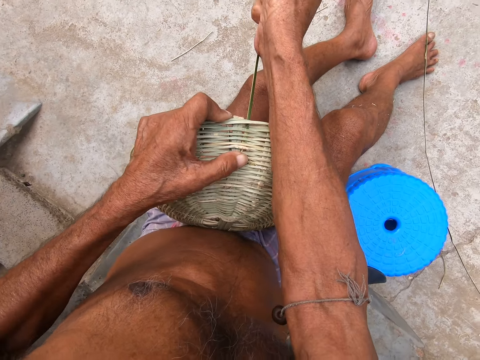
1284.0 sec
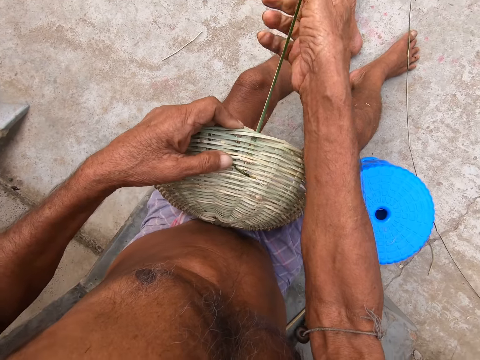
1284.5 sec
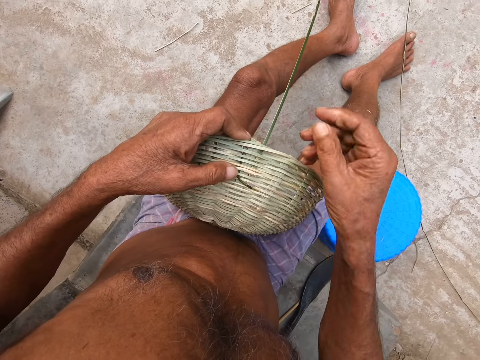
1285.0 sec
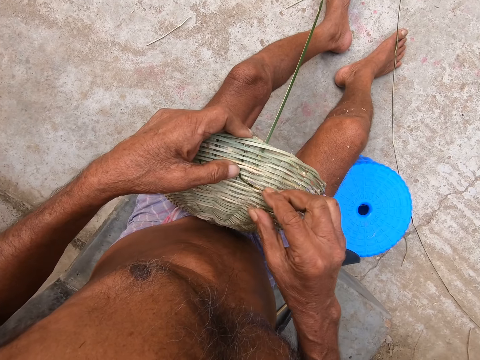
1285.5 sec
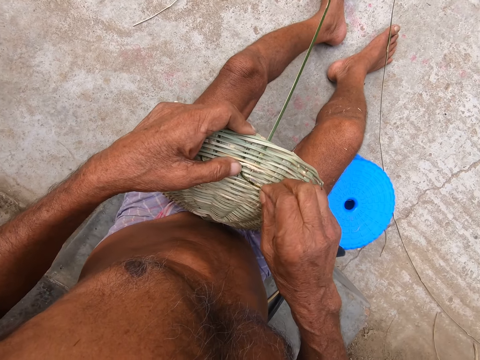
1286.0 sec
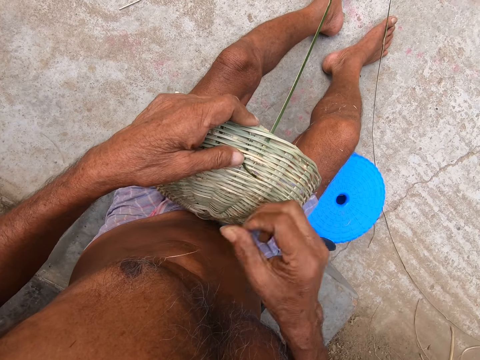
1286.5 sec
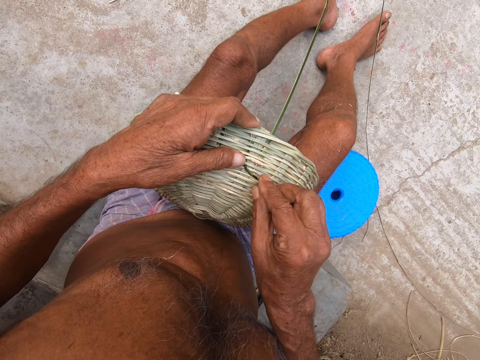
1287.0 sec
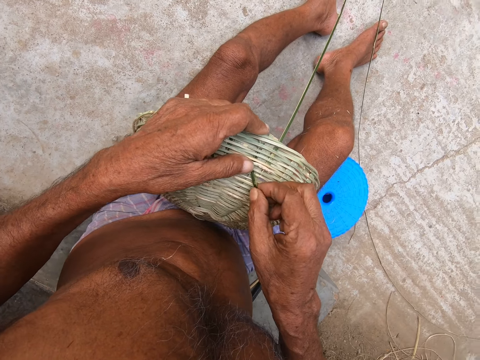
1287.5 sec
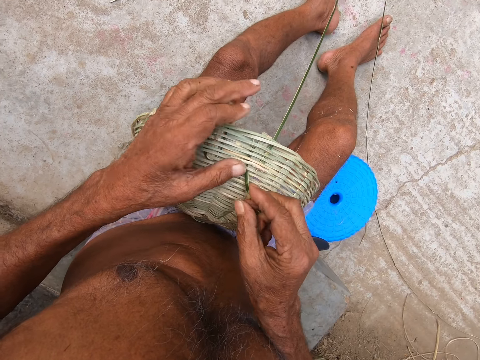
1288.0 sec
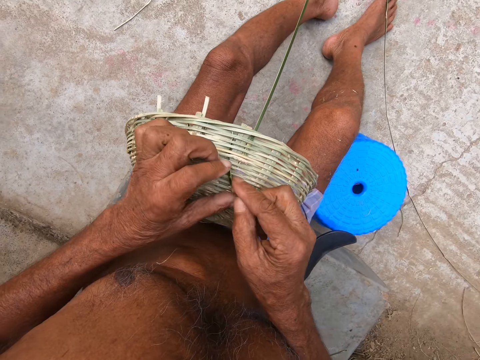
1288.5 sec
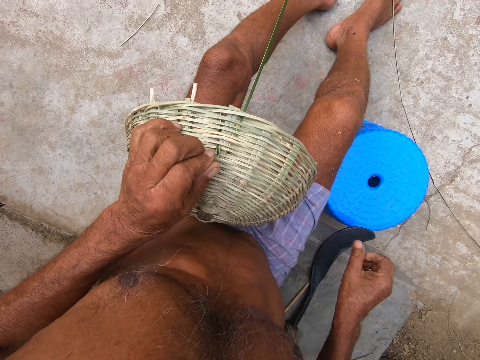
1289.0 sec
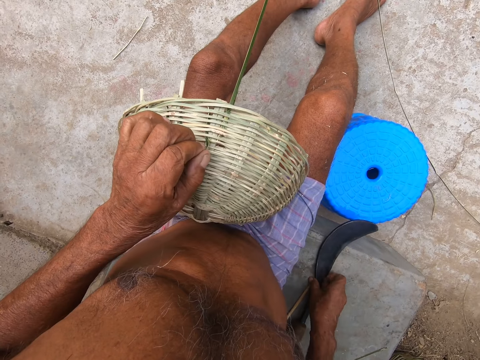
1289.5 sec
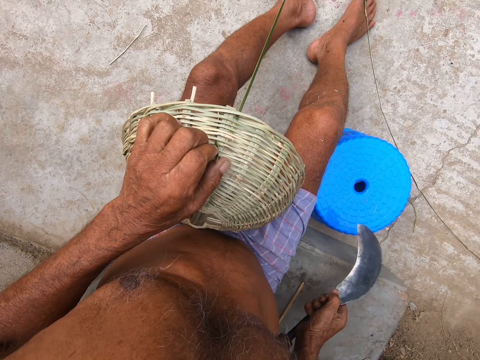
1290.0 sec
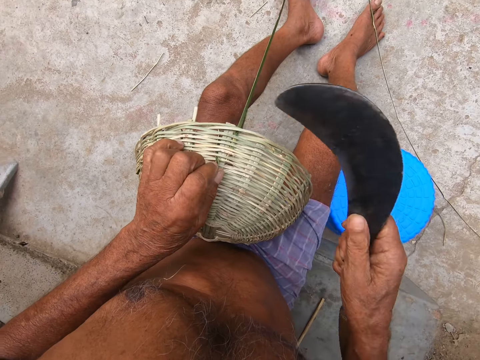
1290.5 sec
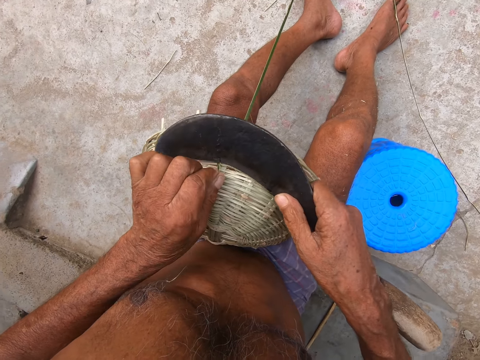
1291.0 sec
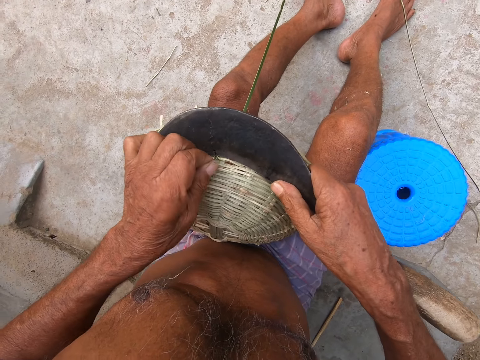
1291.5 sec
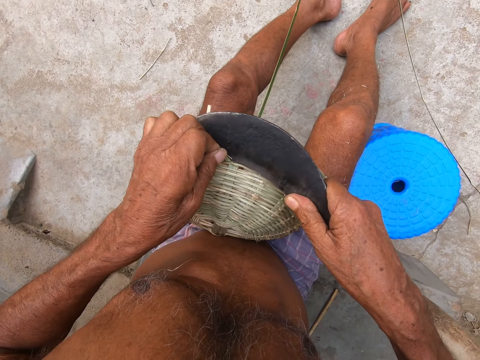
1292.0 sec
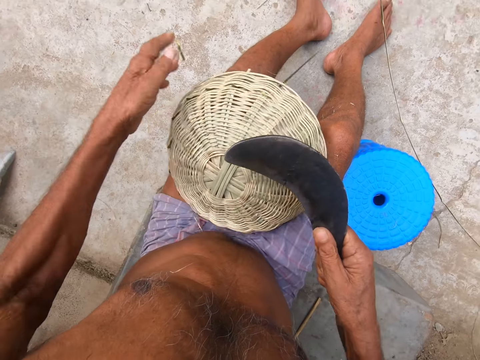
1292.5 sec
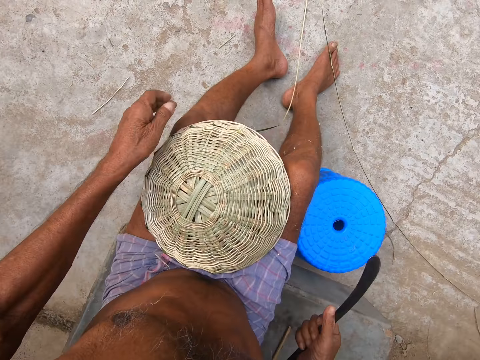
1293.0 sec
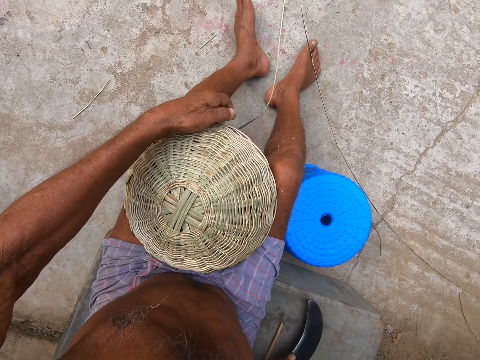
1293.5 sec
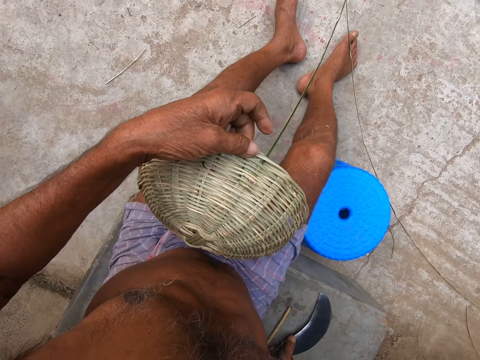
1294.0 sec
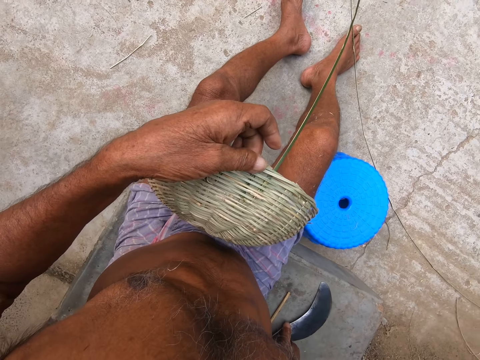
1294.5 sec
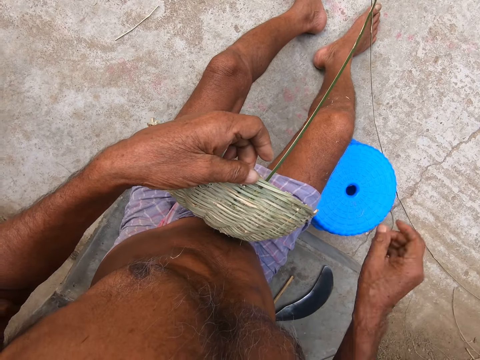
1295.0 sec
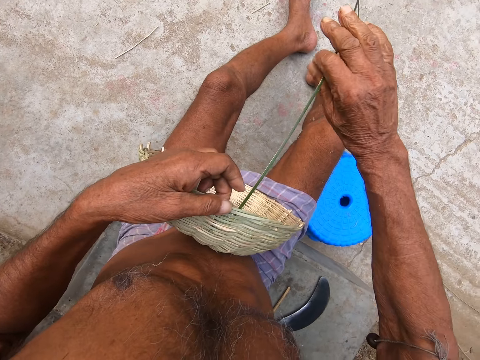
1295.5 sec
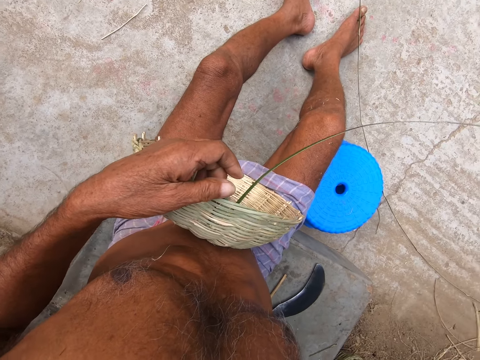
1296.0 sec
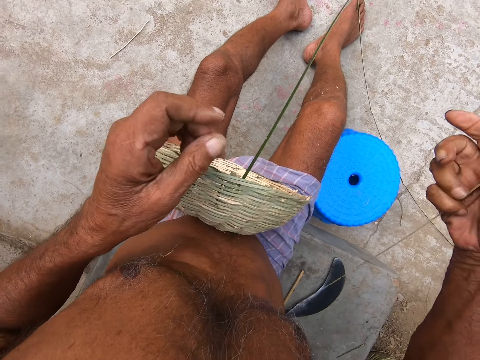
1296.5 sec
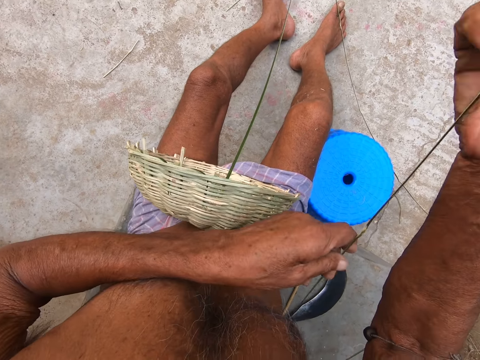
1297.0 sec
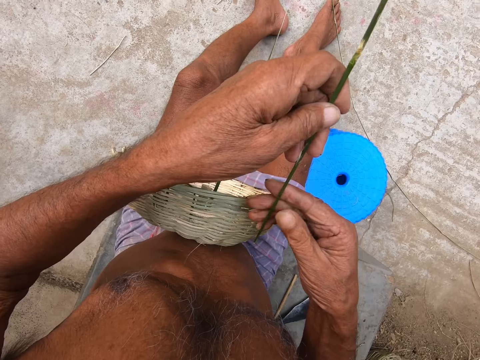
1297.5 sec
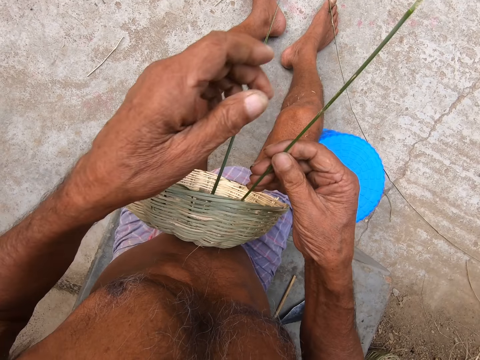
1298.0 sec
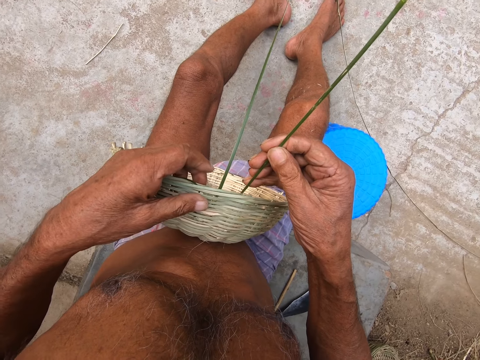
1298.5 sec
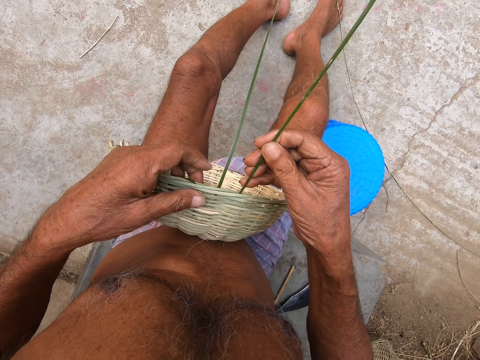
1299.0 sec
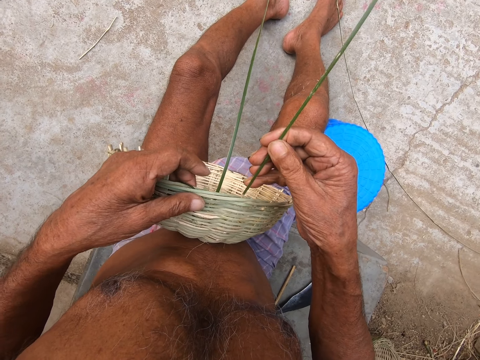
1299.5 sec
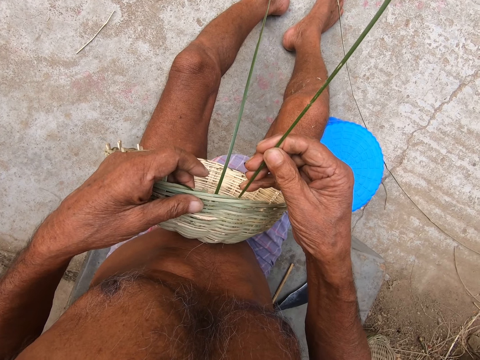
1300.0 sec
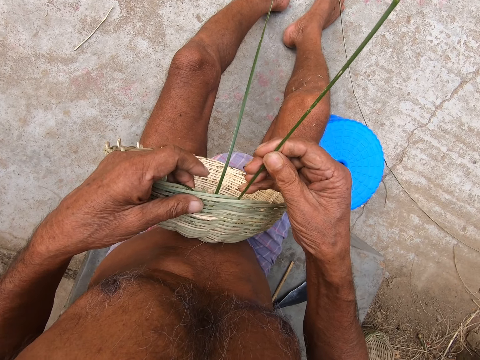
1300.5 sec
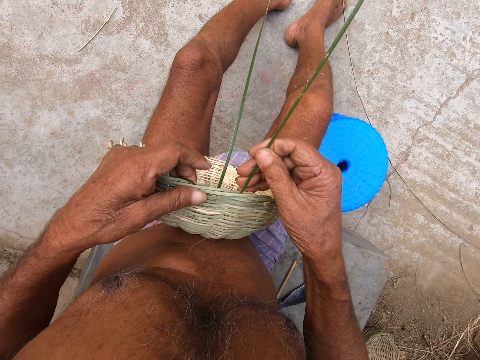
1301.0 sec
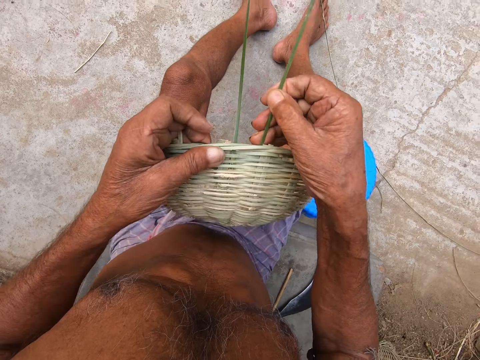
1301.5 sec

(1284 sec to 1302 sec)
The camera wearer cuts a strand of bamboo strip from the basket with his right hand. He adjusts the bamboo strip in the basket with his right hand. He holds the bamboo strip in the basket with his left hand. He picks up the knife from the floor with his right hand. He cuts the bamboo strip from the basket with the knife in his right hand. He holds the basket with his left hand. He places the knife on the floor with his right hand. He picks the basket from his legs with his left hand. He holds the bamboo strip from the basket with his right hand. He holds the bamboo strip with both hands. He holds the basket with his left hand. He weaves the basket with the bamboo strip in his right hand.

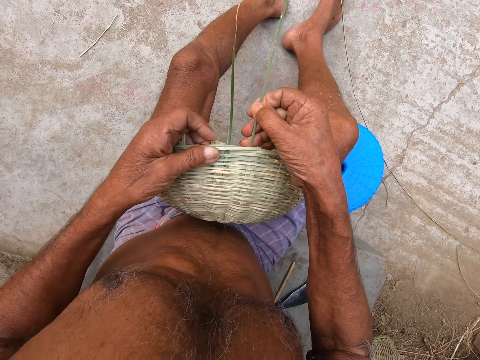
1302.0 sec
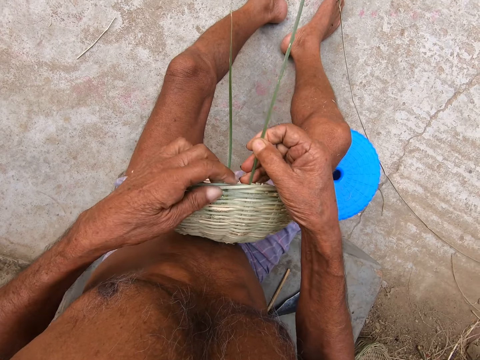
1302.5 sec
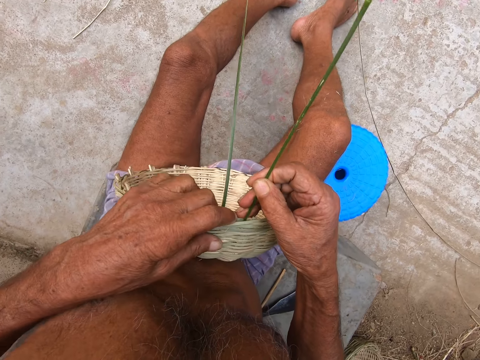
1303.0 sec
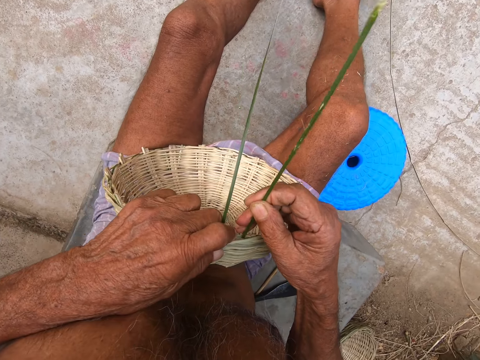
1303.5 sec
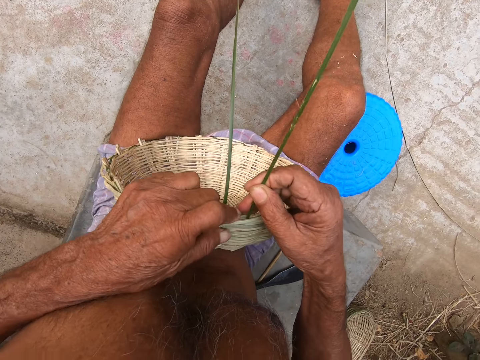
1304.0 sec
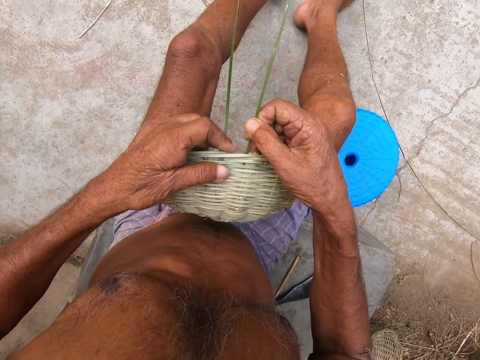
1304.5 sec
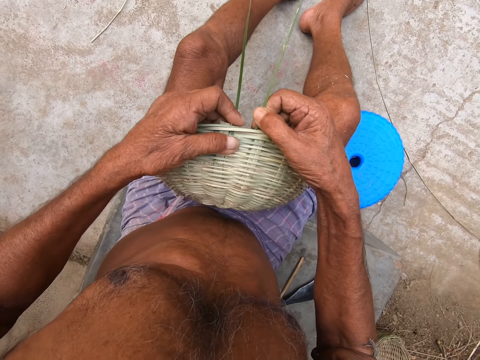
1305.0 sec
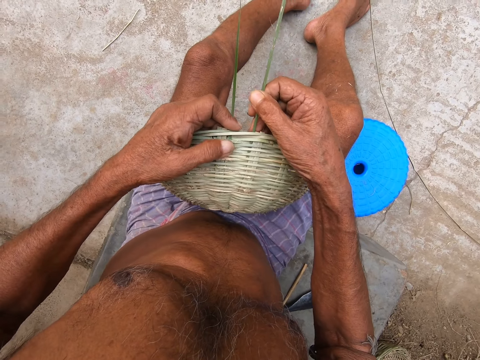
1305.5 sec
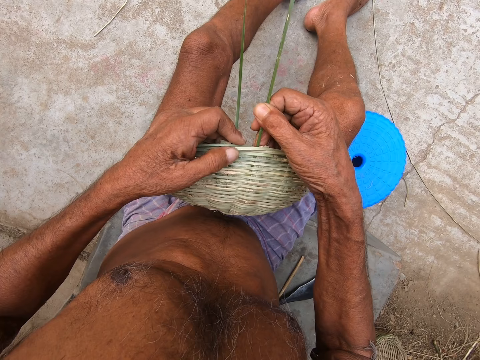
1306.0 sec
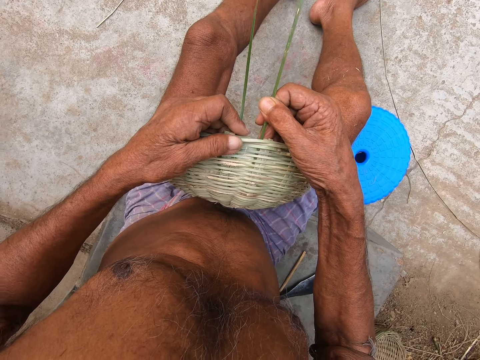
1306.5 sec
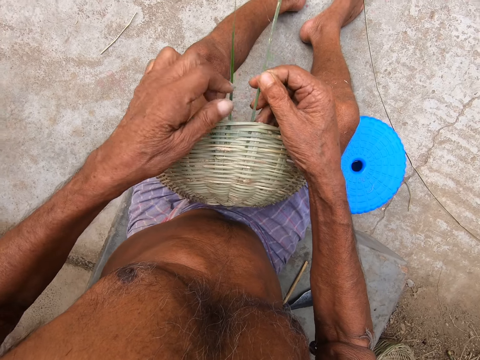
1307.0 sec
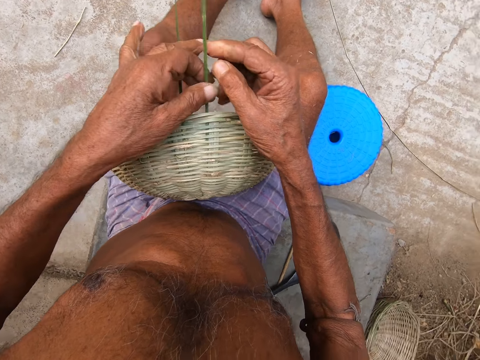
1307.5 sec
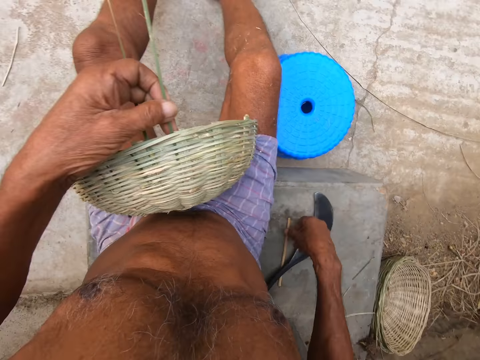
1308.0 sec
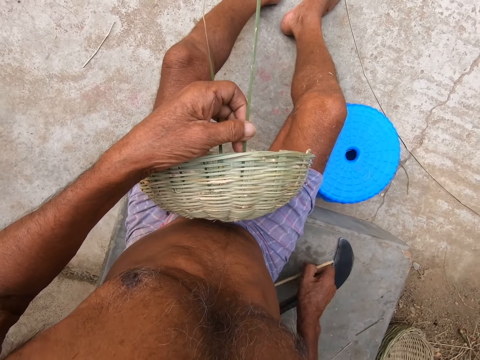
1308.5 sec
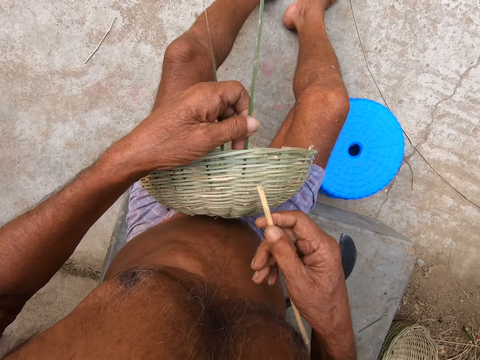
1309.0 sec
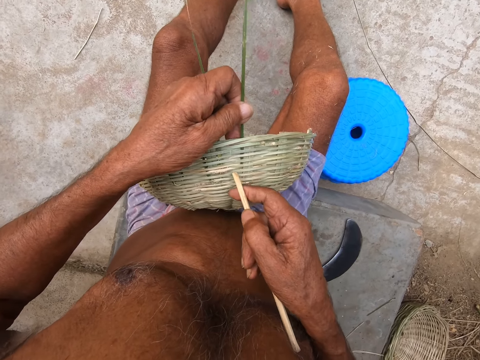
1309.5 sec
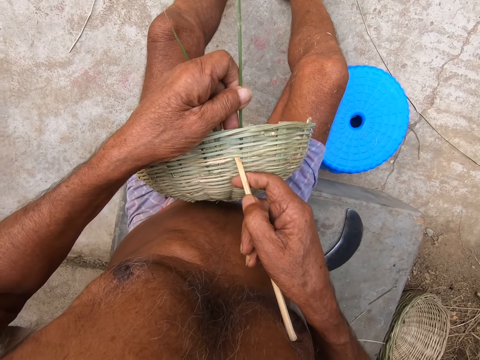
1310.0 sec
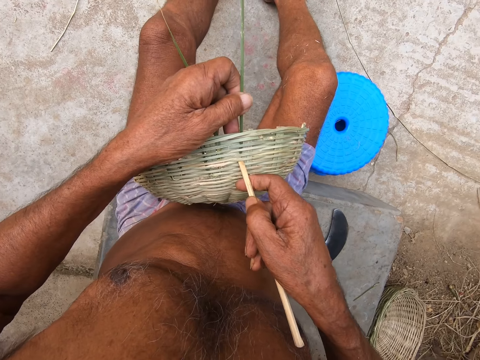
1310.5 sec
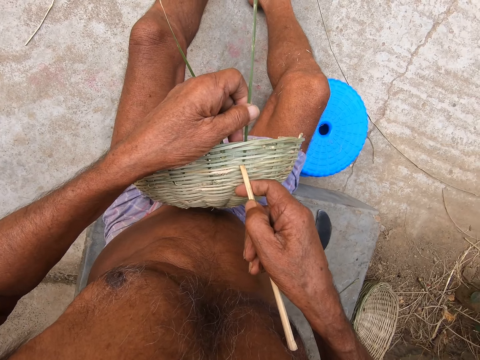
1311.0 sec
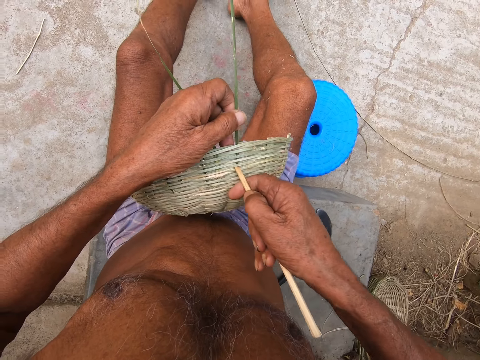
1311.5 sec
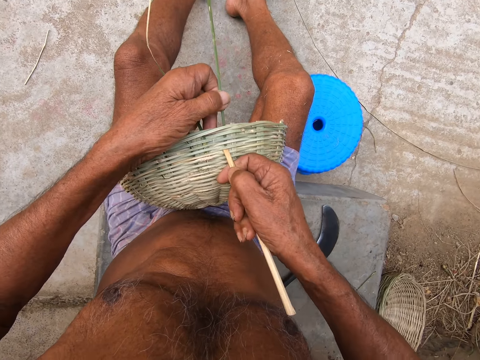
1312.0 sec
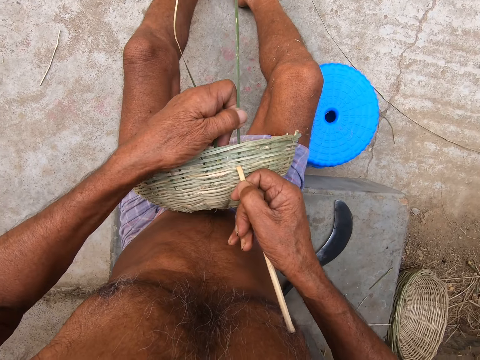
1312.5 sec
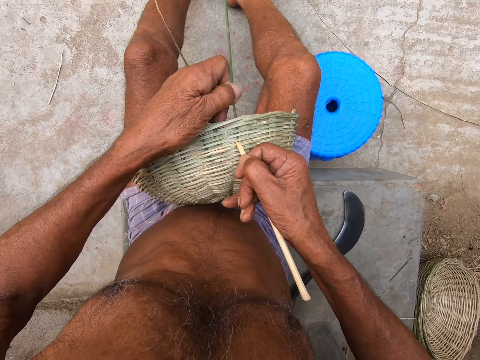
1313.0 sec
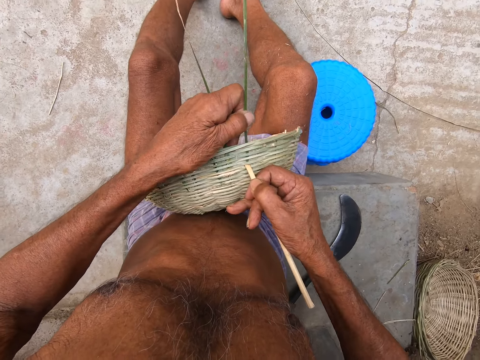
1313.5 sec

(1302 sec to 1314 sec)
The camera wearer holds the bamboo strip from the basket with his left hand. He picks up the stick from the floor with his right hand. He adjusts the bamboo strips in the basket with the stick in his right hand. He presses the stick on the basket.
